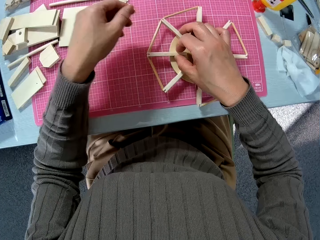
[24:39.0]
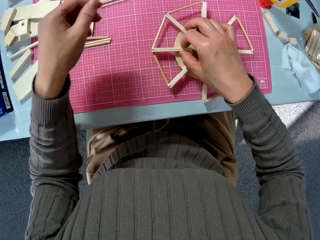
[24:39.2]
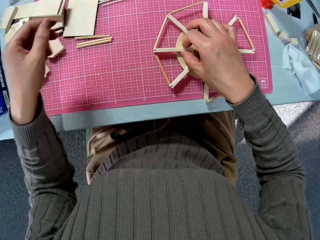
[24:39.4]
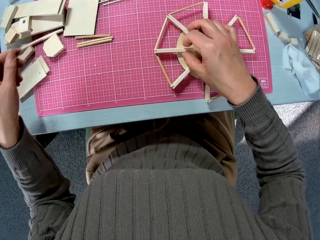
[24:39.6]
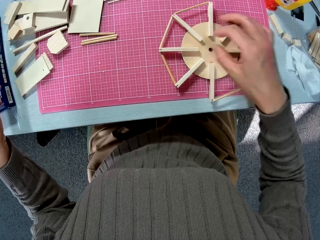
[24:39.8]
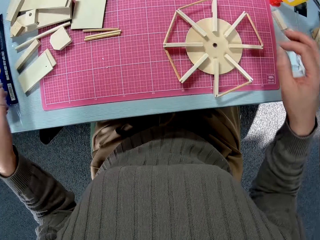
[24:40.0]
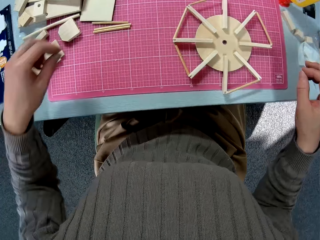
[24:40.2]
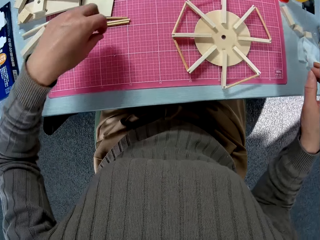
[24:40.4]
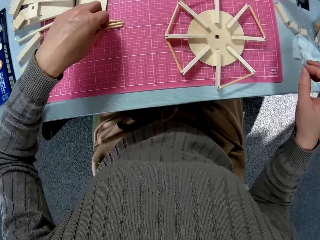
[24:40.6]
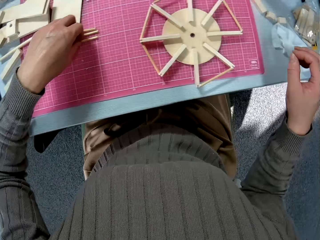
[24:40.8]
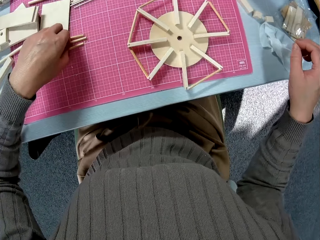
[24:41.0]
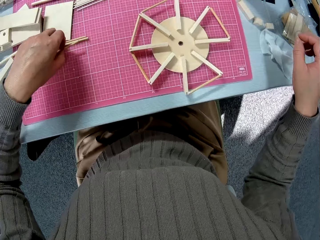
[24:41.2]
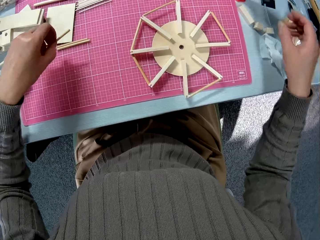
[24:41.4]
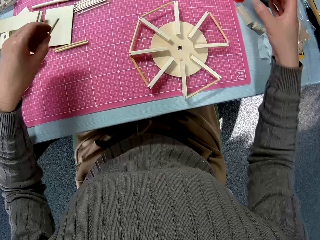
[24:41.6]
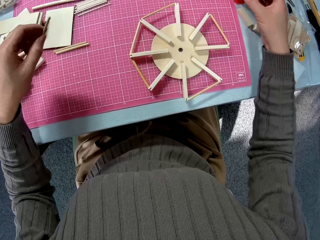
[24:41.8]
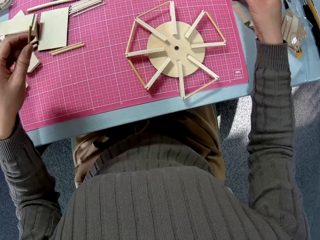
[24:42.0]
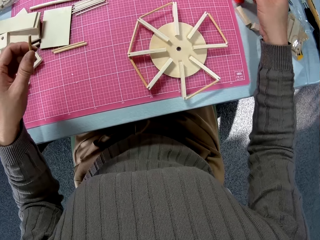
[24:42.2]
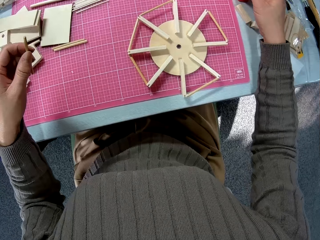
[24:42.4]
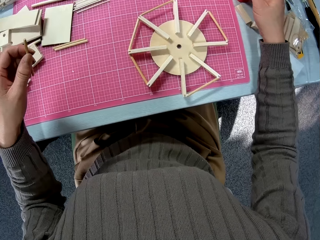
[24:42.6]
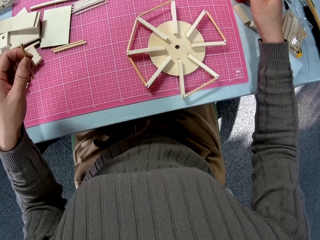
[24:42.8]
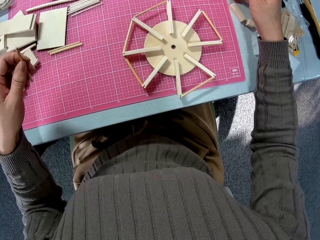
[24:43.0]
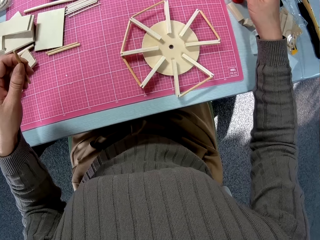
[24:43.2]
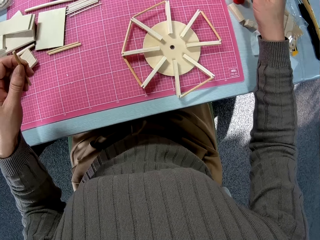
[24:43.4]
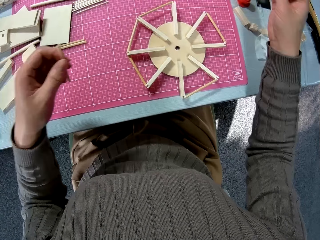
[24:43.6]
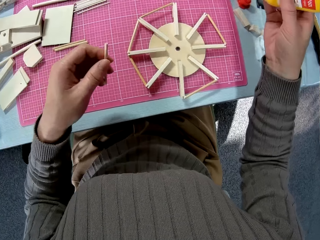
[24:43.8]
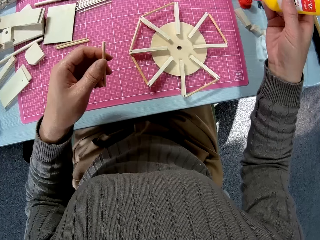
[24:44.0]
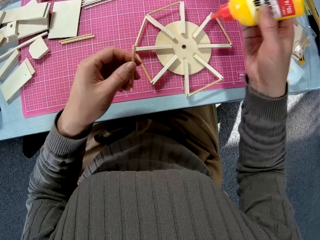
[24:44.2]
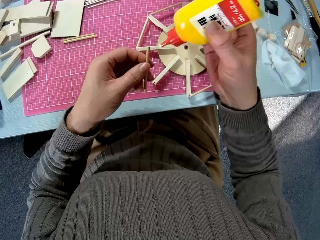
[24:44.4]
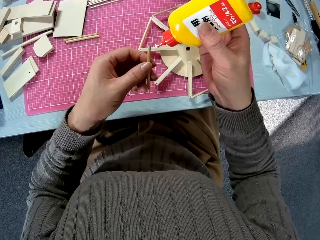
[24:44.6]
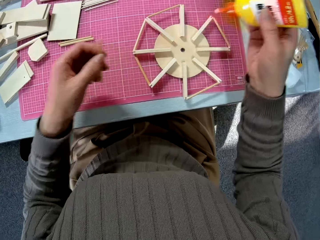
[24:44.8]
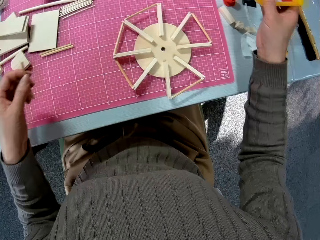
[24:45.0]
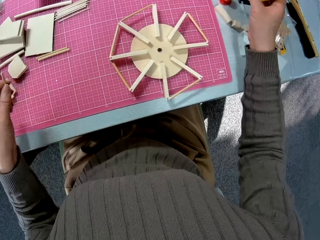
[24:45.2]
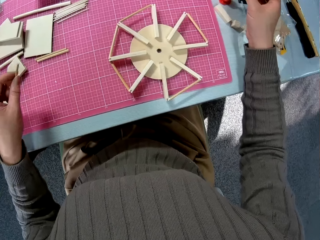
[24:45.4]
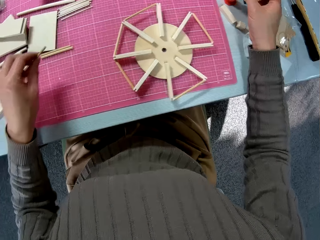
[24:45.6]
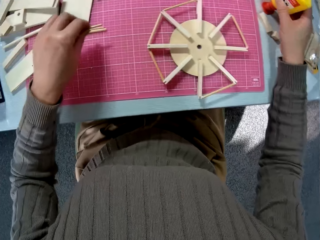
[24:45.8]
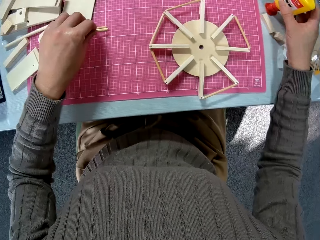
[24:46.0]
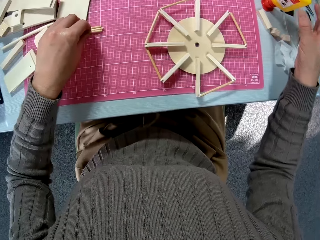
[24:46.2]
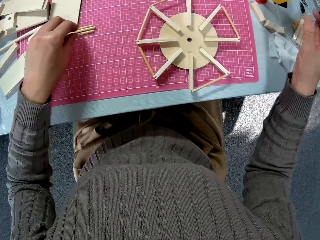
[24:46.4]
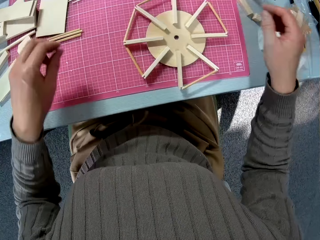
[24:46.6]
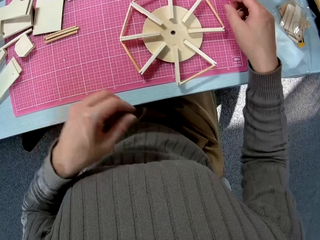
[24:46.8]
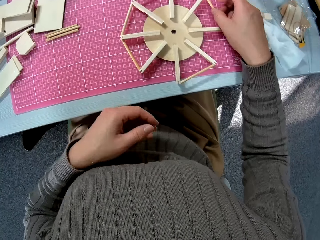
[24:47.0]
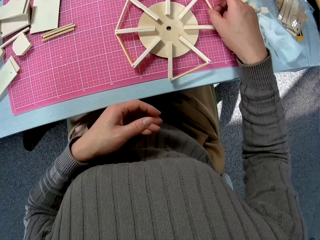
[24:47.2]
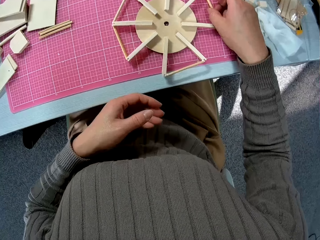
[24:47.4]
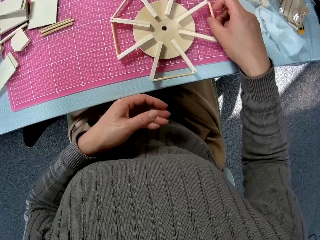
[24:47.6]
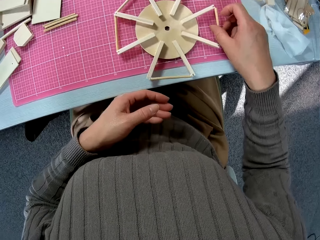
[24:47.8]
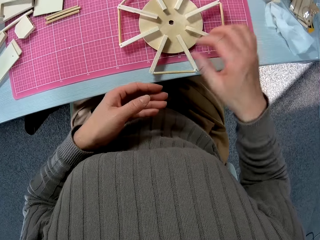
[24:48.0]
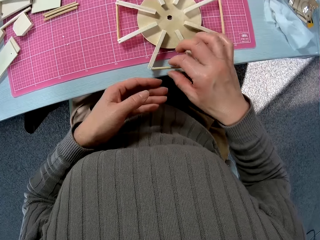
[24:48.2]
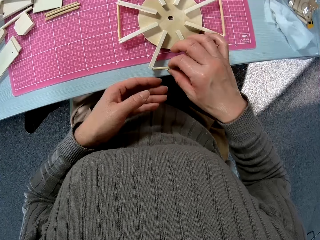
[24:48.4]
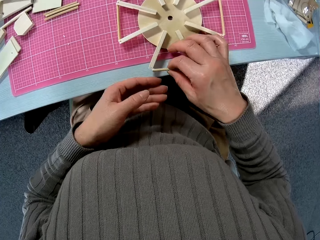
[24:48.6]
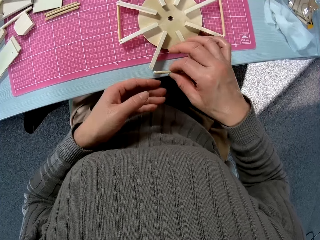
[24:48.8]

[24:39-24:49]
The camera wearer picks up a wood rod. They pick up the glue on the table. They put down the glue. They put down the wood rod on the table. They move the wood pet model on the table.

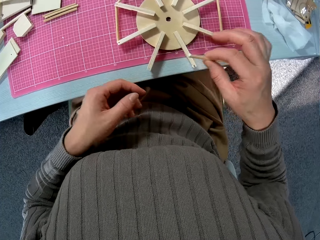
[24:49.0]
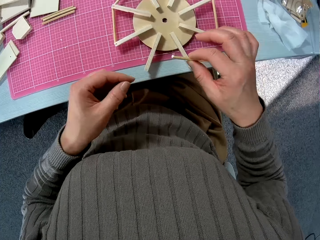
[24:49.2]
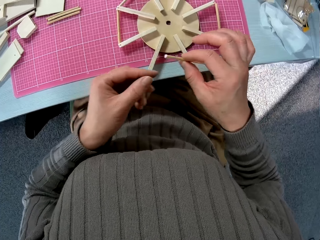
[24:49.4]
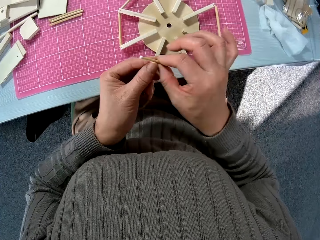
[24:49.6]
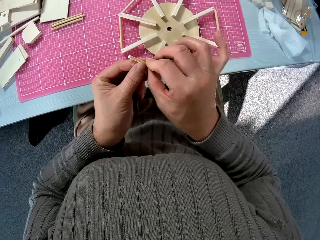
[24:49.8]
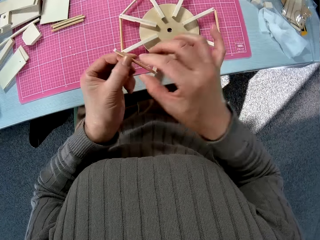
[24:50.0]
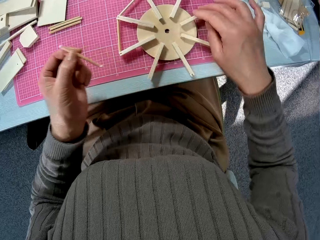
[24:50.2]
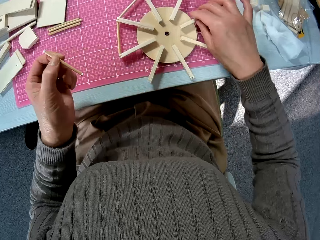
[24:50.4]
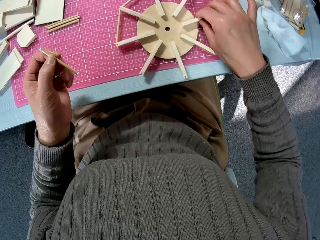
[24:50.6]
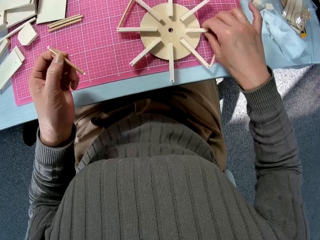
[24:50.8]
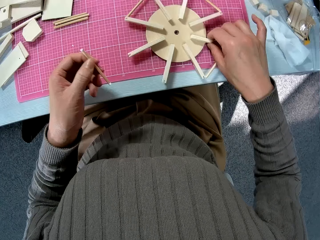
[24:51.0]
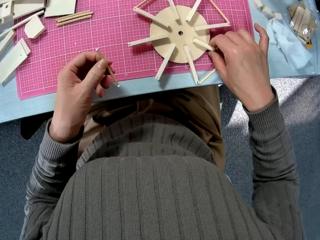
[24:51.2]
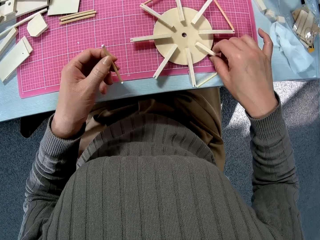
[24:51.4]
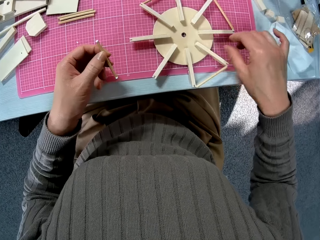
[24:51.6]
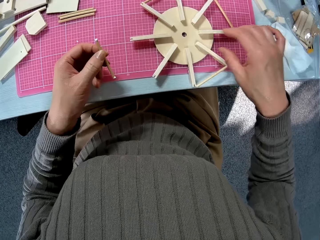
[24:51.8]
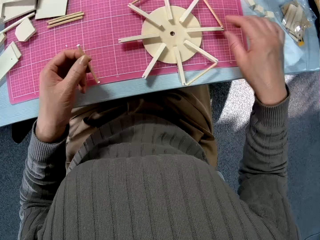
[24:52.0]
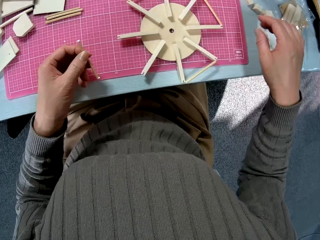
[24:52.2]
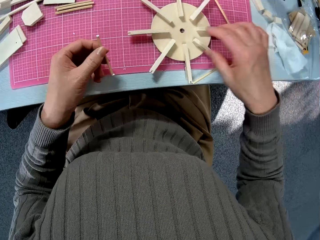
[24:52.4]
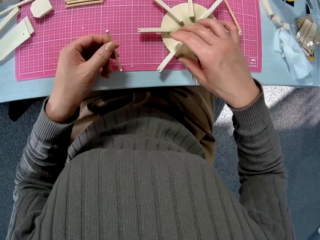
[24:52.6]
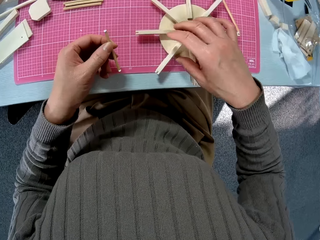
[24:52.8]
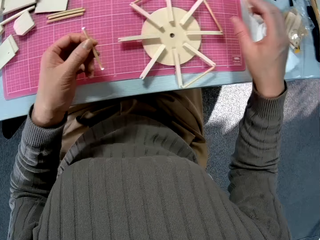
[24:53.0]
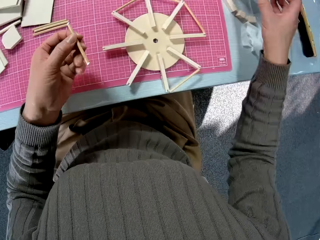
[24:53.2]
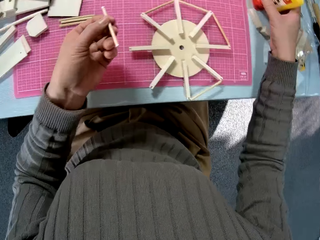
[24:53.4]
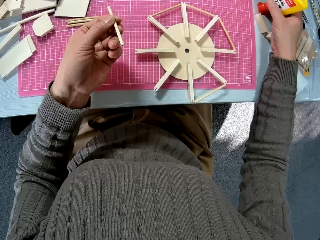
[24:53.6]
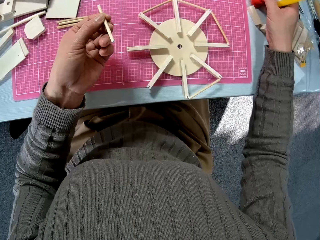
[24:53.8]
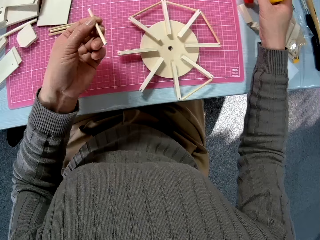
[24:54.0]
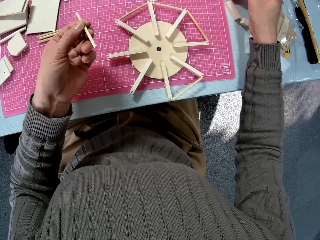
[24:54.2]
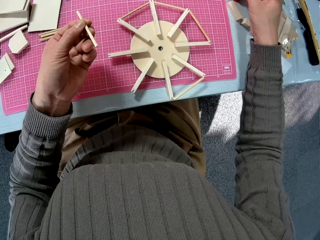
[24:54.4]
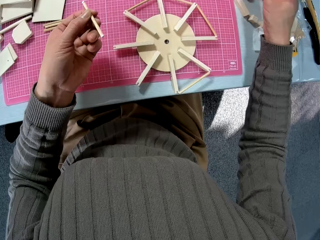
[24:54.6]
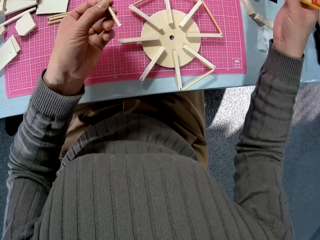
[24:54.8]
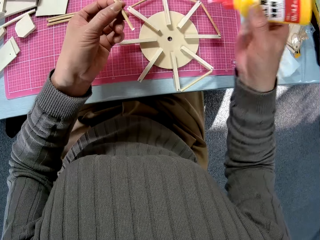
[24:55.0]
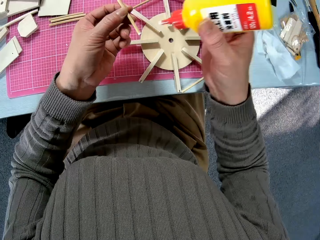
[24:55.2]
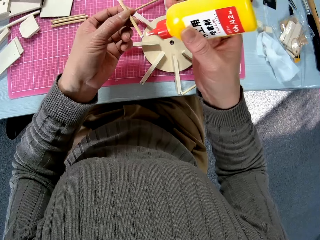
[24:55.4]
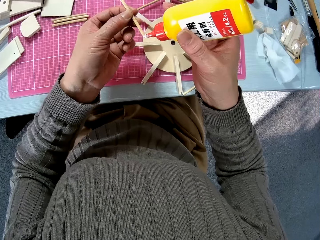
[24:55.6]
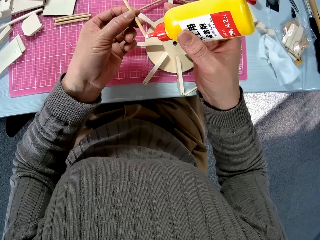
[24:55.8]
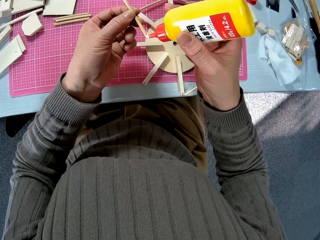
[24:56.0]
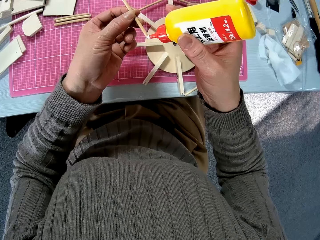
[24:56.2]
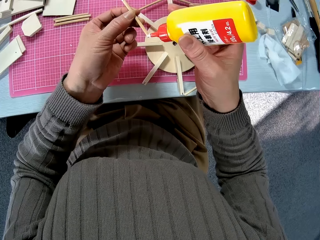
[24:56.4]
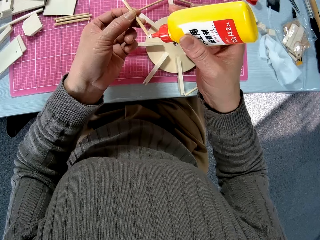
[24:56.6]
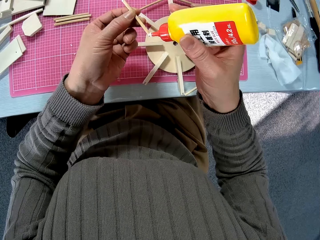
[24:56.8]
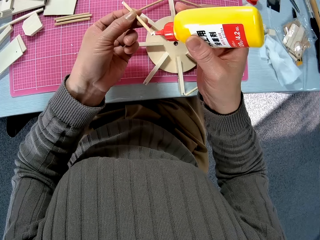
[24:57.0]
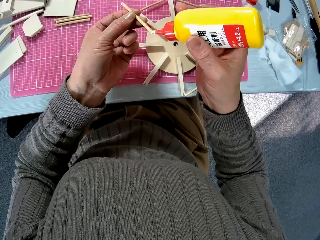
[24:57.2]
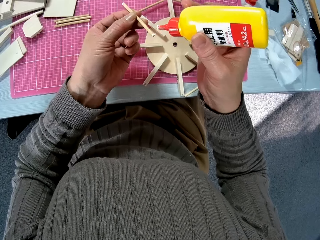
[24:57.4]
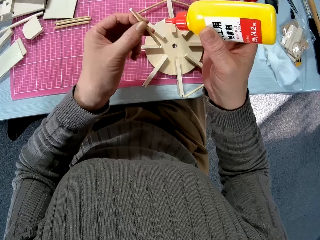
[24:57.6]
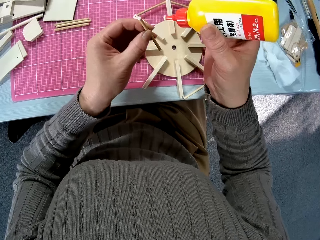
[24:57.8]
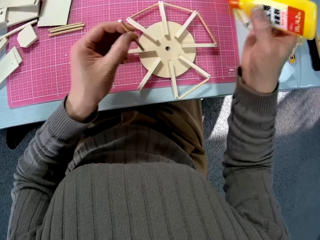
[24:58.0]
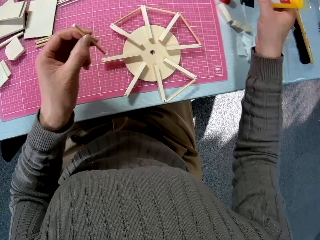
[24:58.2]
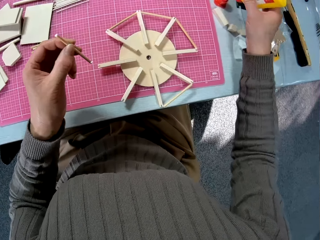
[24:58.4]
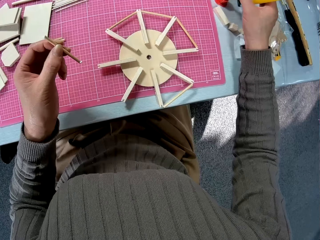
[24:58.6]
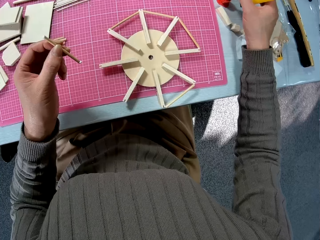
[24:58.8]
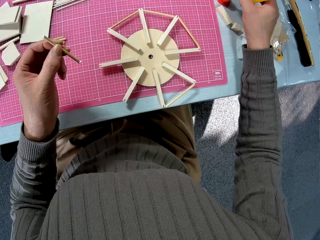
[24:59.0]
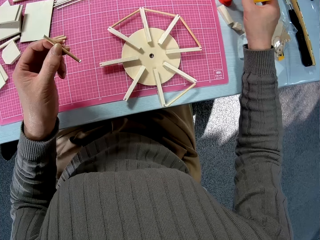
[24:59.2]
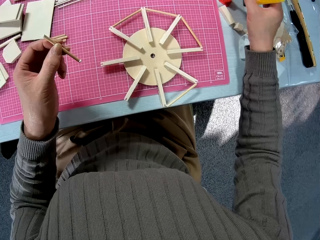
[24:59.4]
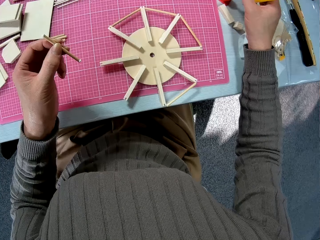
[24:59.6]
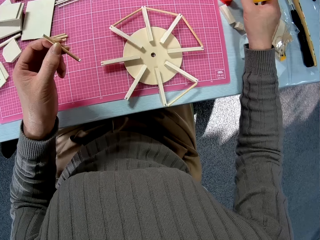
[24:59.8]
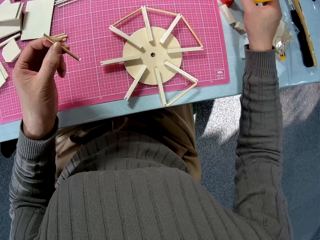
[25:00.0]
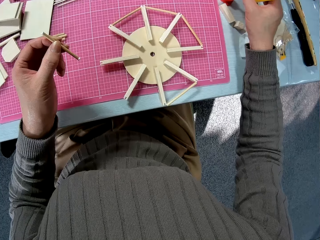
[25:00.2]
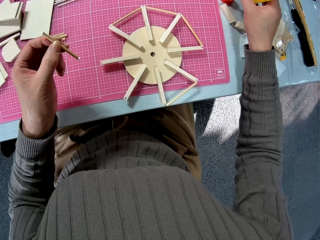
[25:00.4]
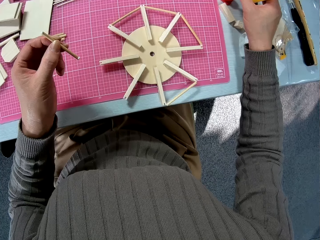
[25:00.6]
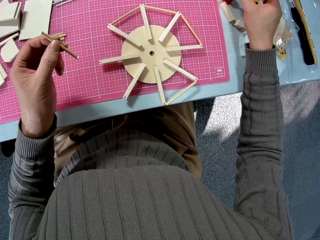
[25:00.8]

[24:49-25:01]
The camera wearer pulls out a piece of stick or wood rod from his craft. He switches the wood rod to the other hand. He adjusts his craft on the table. He picks up the glue on the table. He applies the glue to the wood rod. He puts down the glue.
